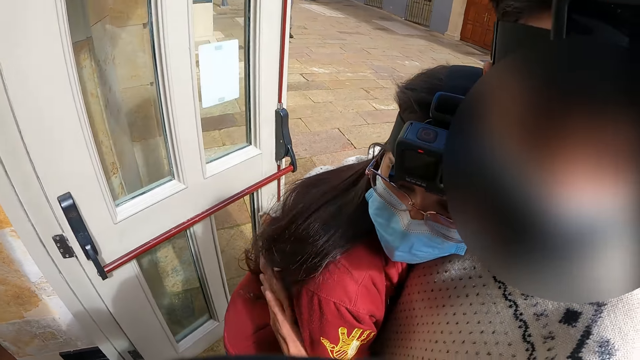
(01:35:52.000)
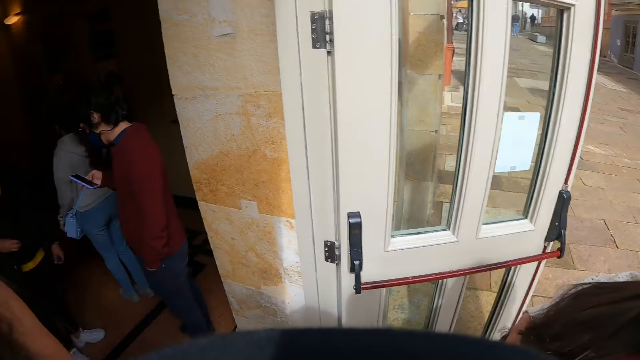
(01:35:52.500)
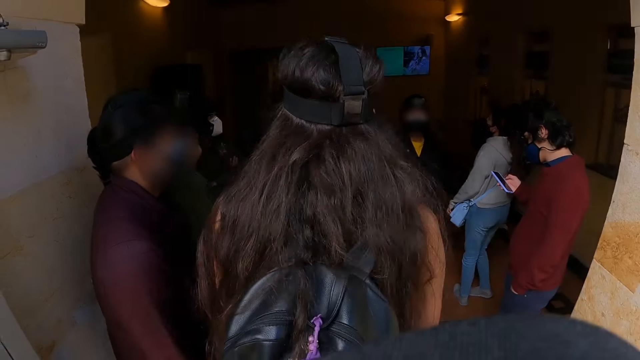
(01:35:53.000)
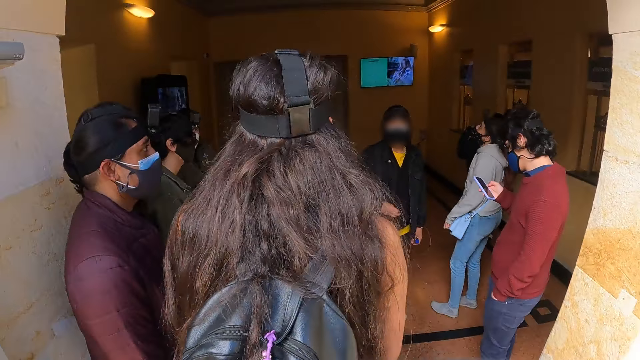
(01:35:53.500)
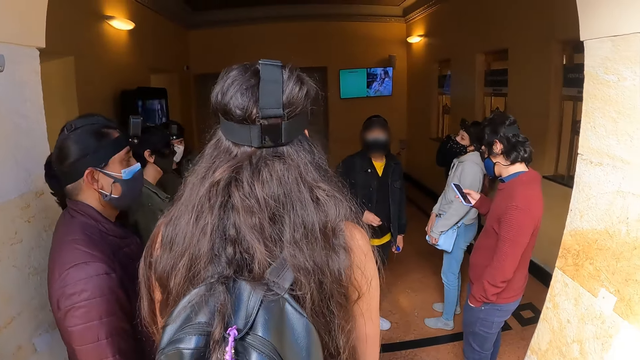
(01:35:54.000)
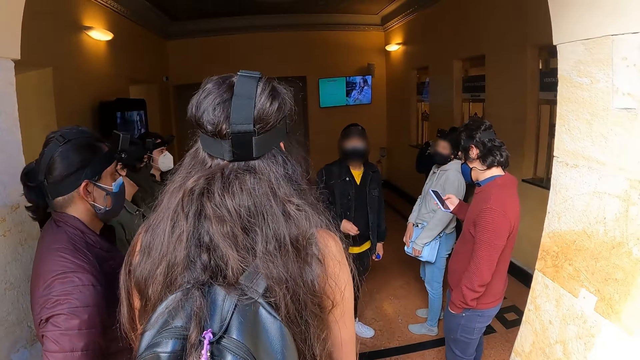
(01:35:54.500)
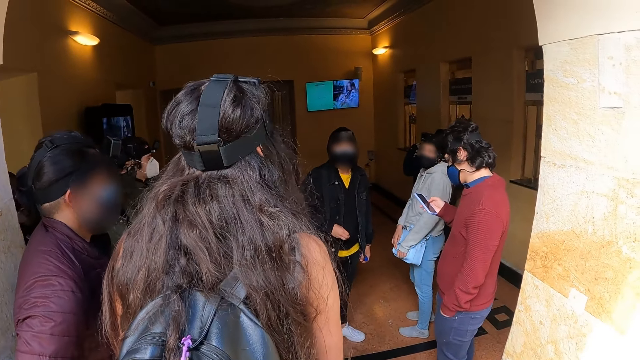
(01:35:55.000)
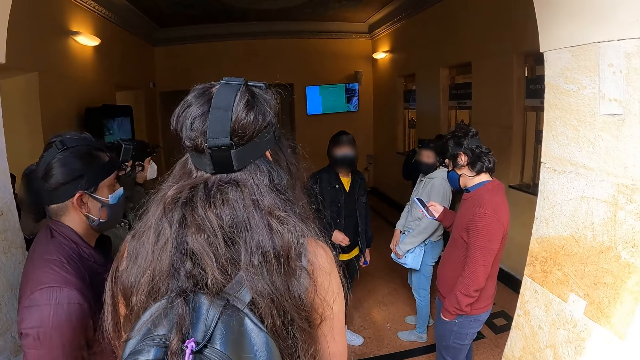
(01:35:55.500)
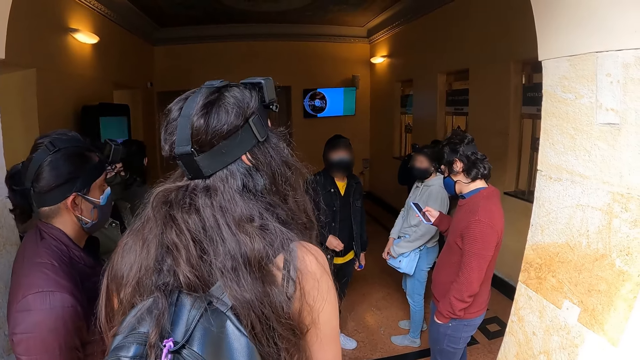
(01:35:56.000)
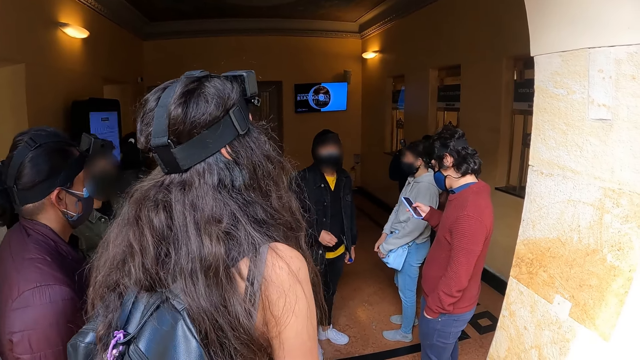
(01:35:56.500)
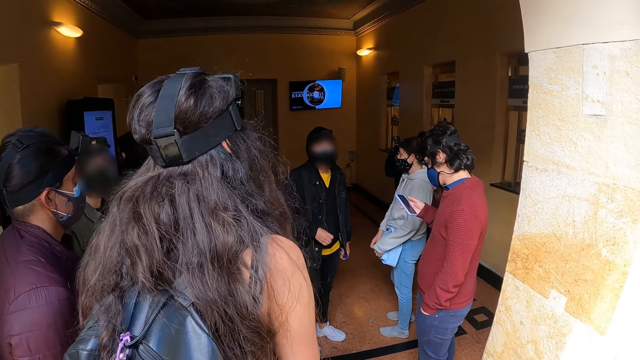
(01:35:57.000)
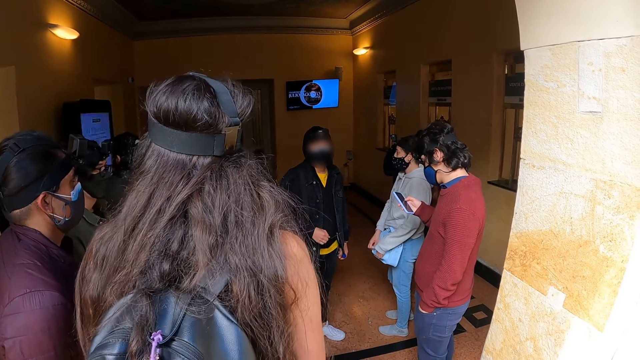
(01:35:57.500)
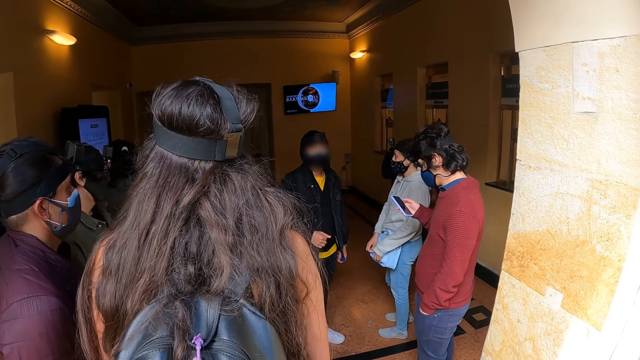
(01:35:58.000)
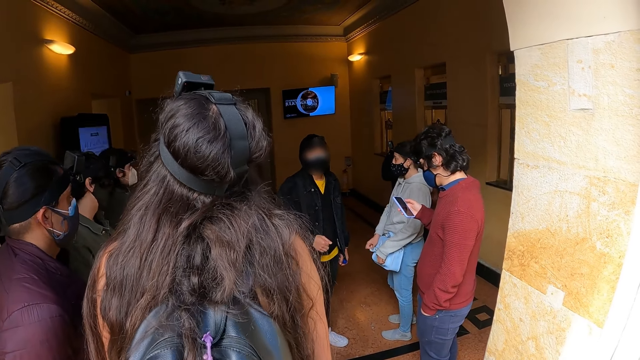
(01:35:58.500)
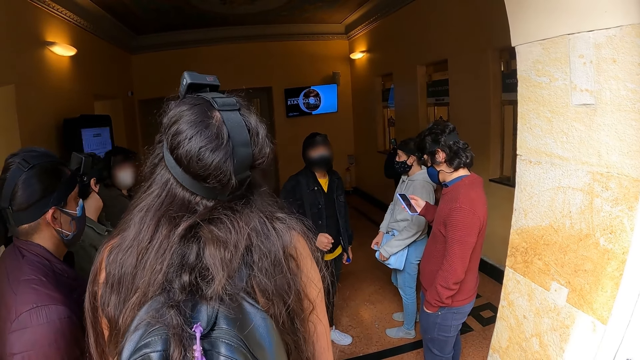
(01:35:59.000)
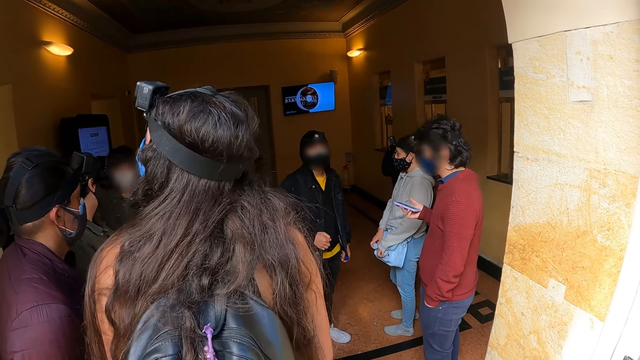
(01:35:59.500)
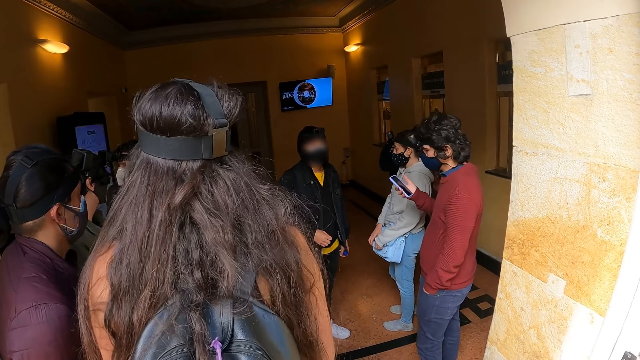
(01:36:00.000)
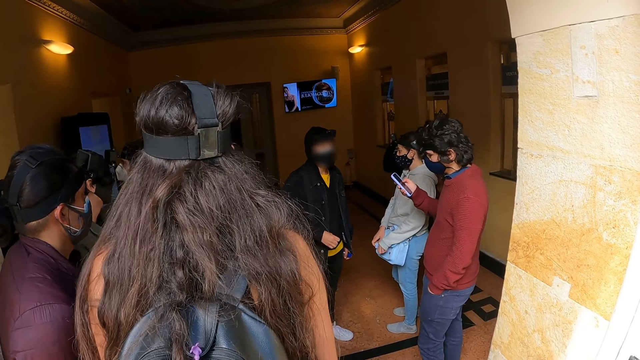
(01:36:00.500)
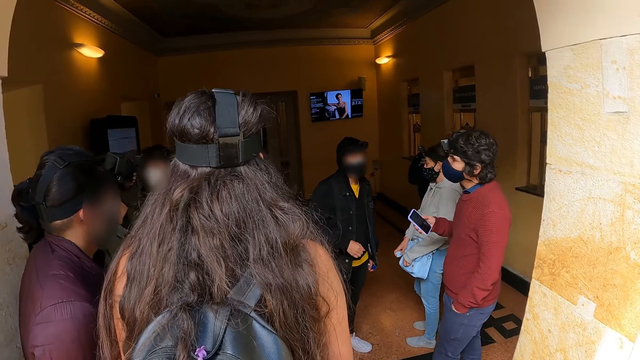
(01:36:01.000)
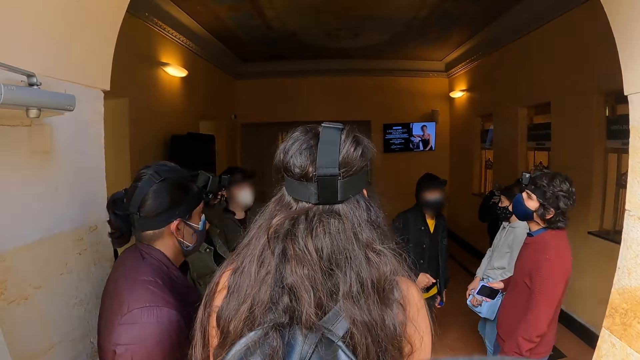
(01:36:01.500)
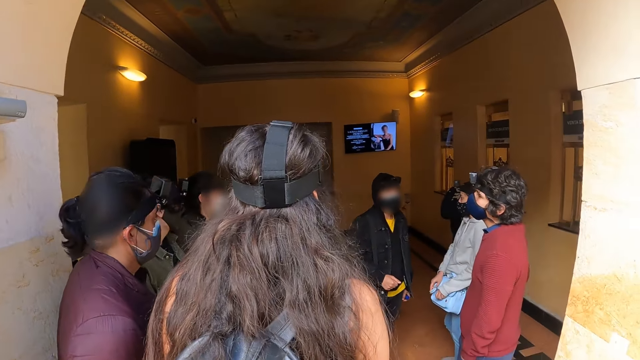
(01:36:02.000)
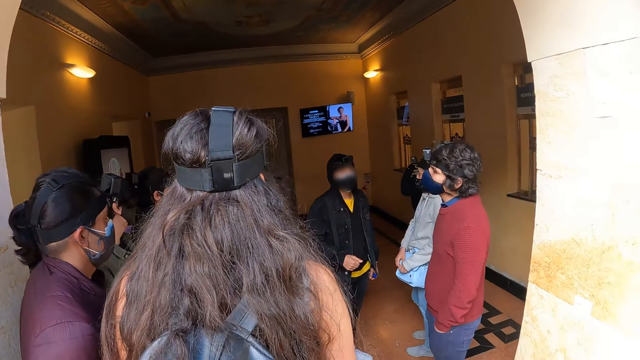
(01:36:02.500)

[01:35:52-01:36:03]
The camera wearer looks at a person. They look at the crowd in the room.

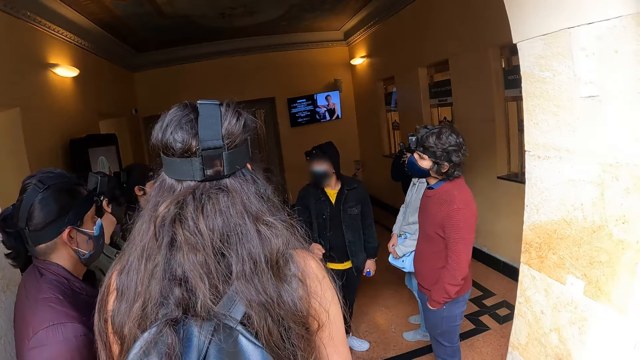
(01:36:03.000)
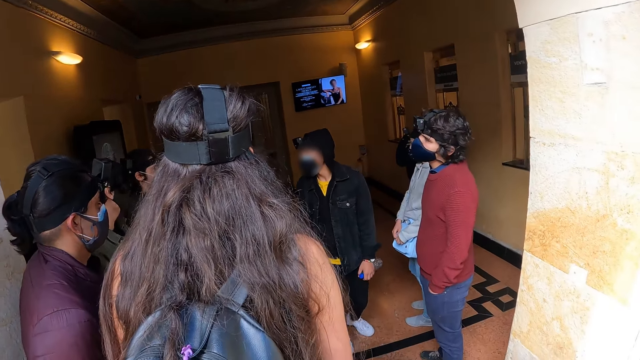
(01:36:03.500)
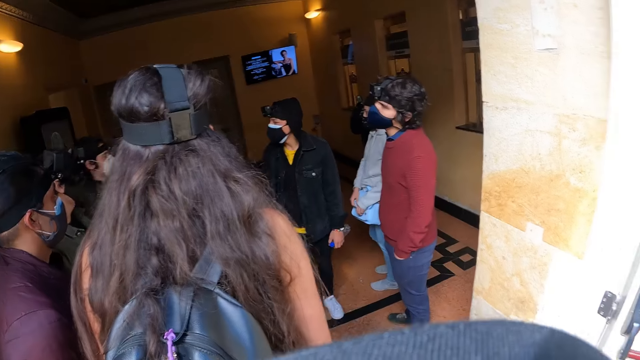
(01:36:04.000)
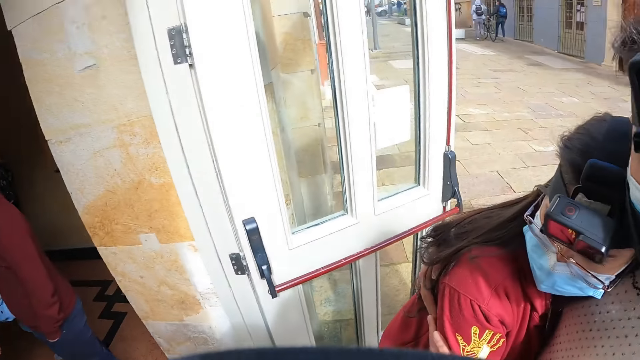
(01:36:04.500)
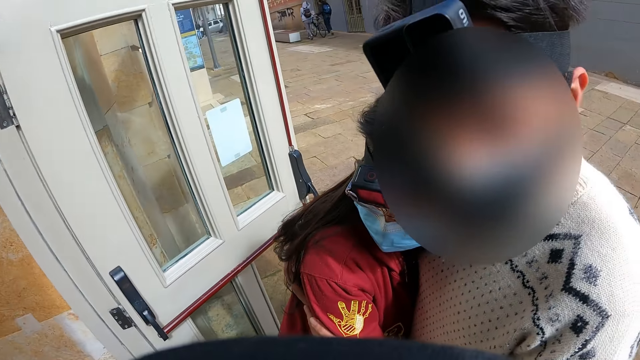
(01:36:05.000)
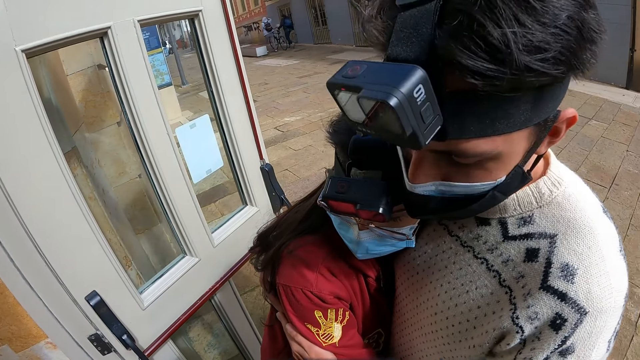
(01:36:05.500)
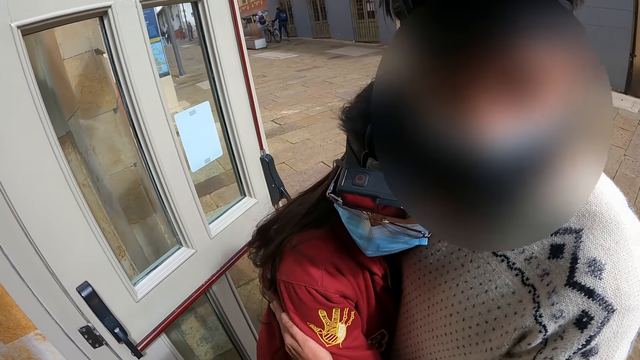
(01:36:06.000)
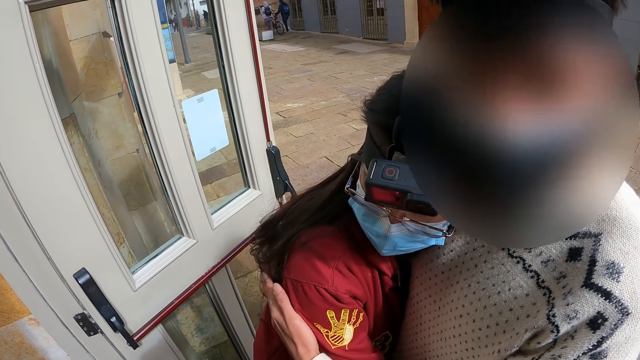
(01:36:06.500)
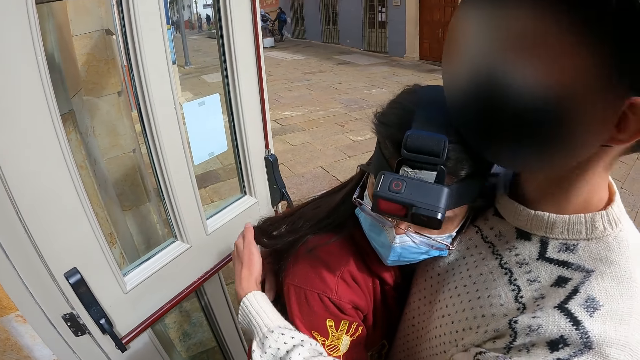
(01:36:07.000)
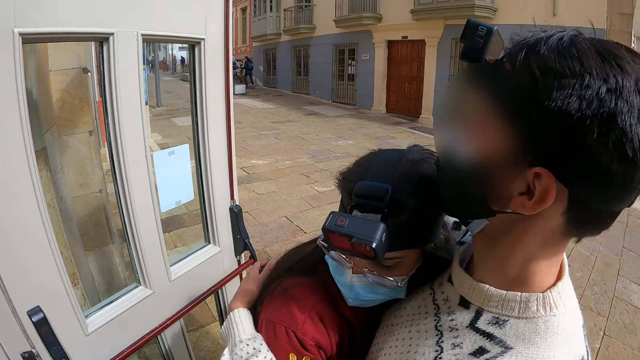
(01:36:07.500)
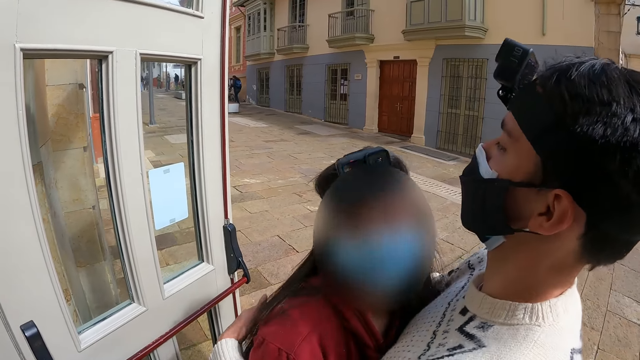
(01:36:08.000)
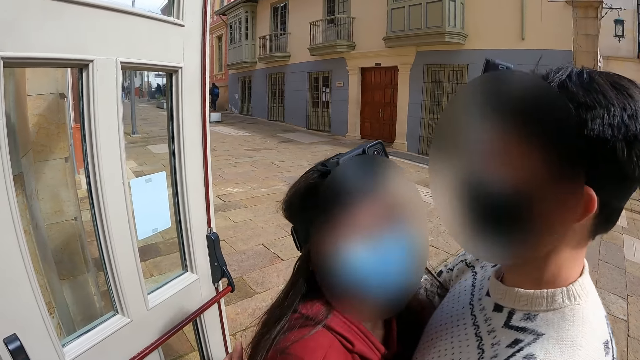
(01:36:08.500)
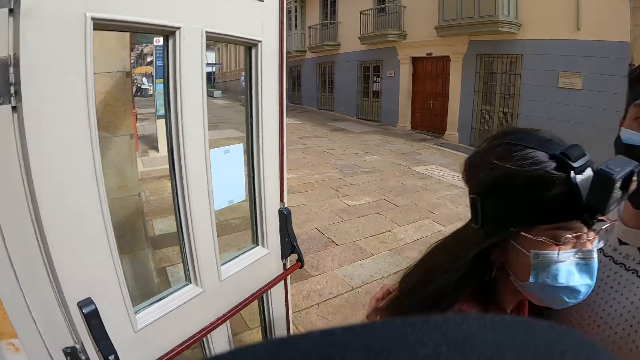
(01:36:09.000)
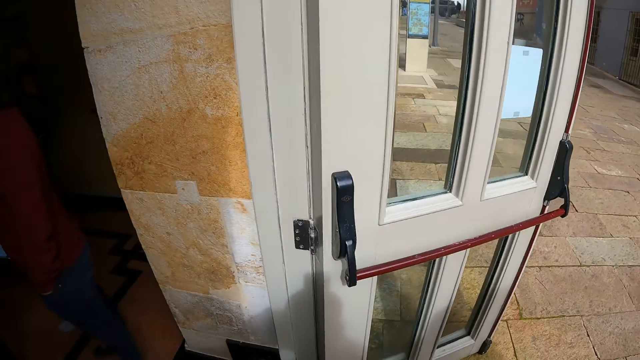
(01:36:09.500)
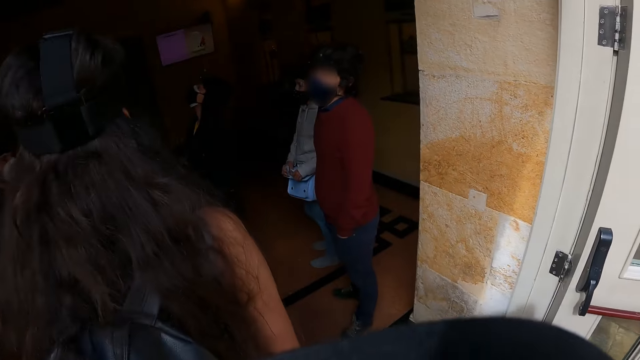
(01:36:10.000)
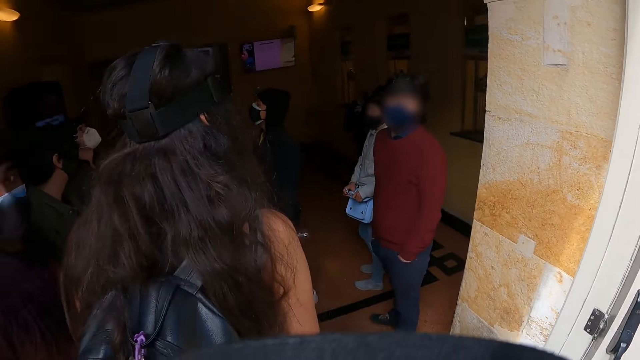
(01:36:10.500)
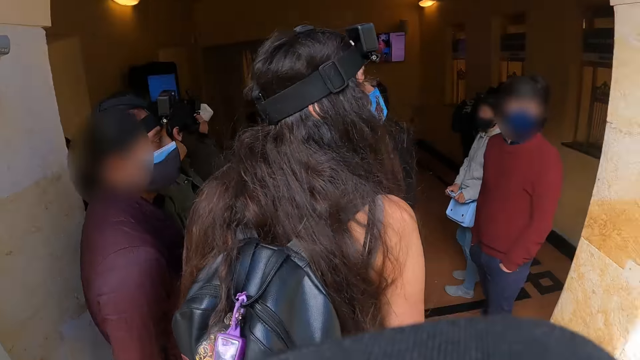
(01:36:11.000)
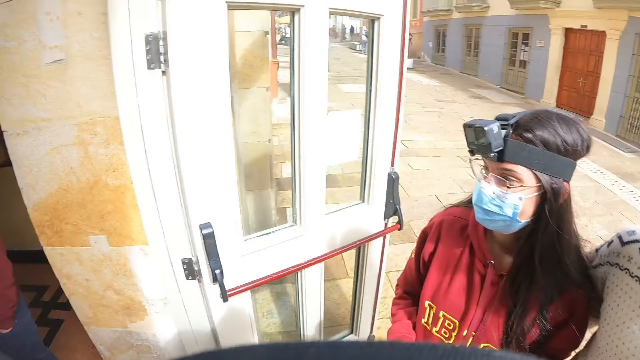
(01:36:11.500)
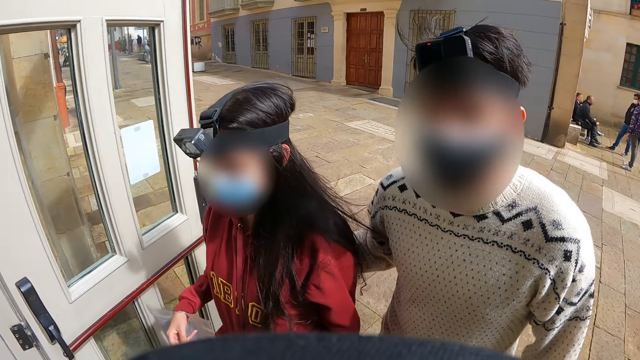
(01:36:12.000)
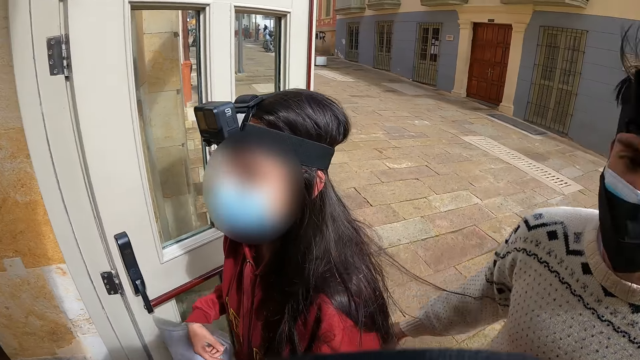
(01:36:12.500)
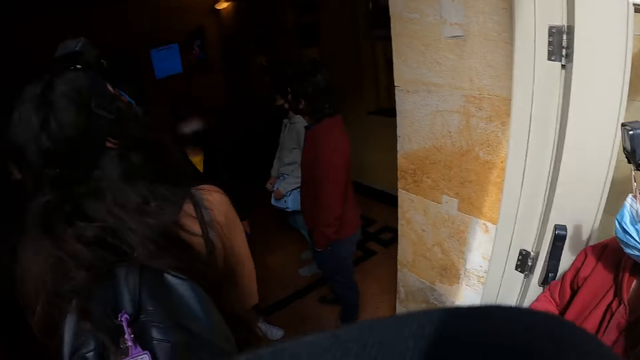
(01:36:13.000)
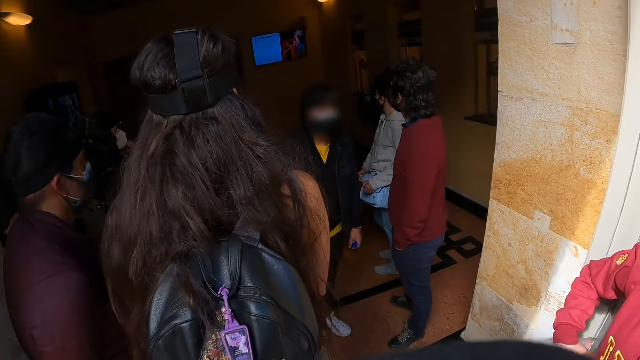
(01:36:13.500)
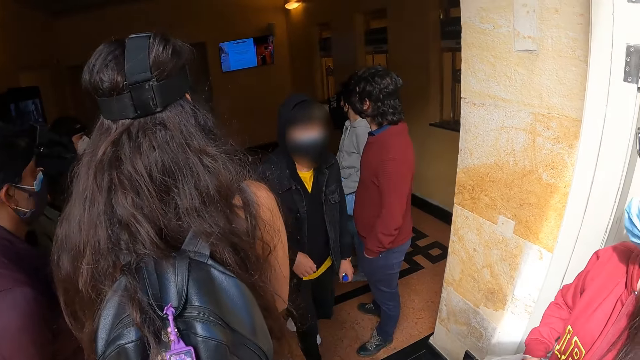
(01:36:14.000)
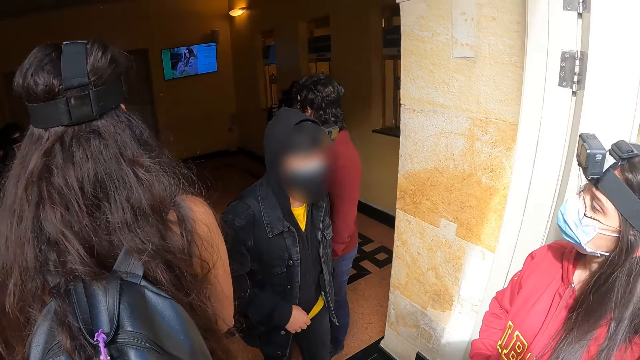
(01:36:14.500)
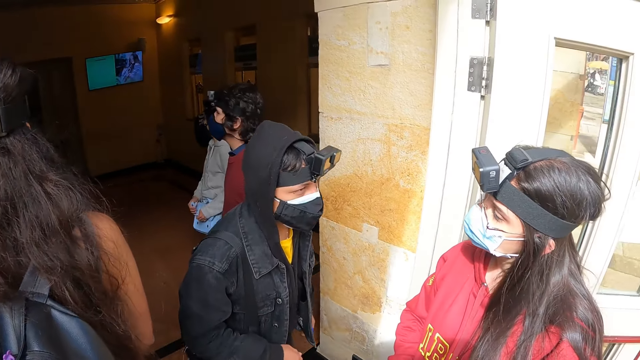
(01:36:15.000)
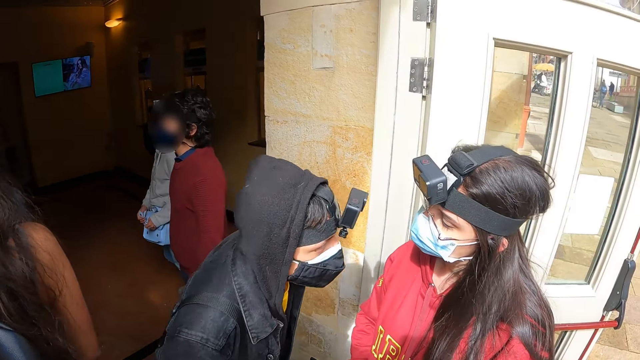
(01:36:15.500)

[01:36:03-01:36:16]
The camera wearer looks at two people. A person talks to the camera wearer. The camera wearer talks to the two people. They look inside the room. They look at the two people. They look at the crowd in the room.
